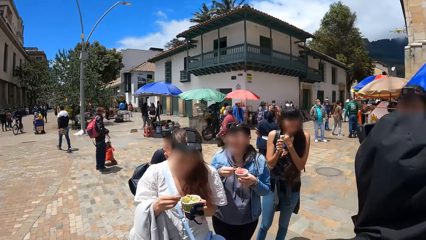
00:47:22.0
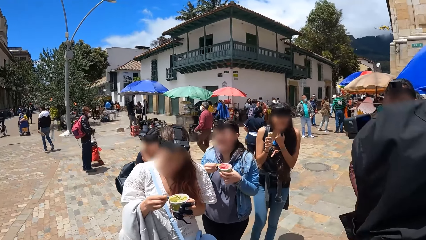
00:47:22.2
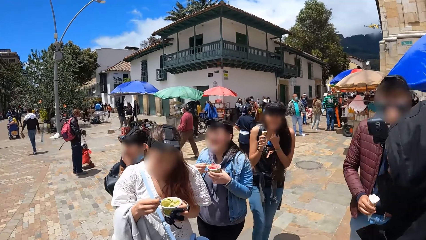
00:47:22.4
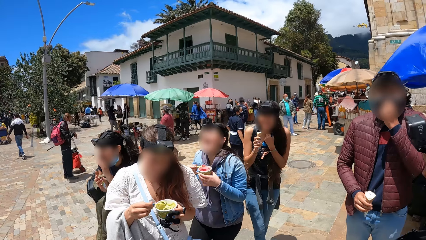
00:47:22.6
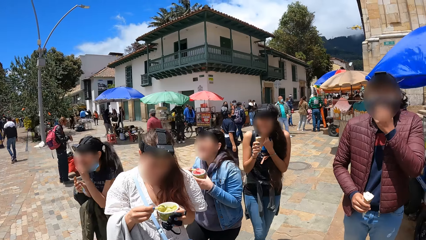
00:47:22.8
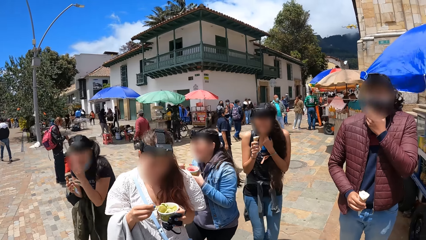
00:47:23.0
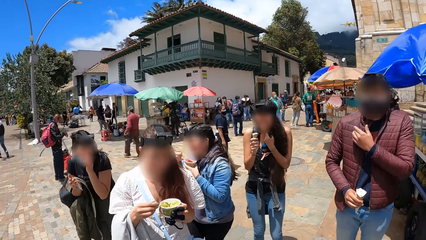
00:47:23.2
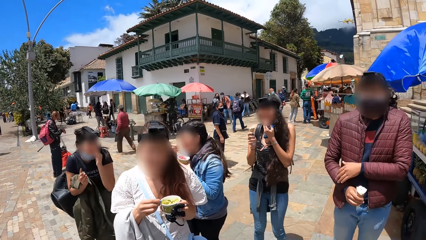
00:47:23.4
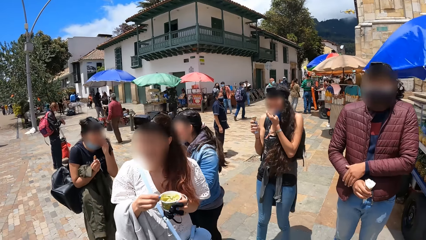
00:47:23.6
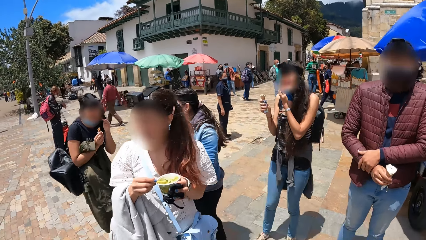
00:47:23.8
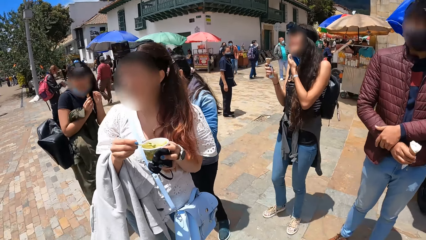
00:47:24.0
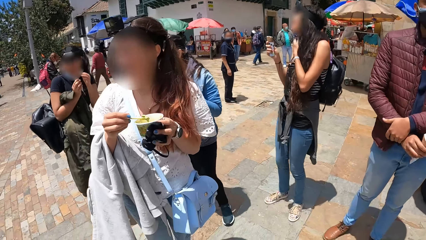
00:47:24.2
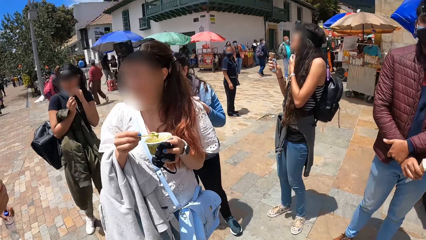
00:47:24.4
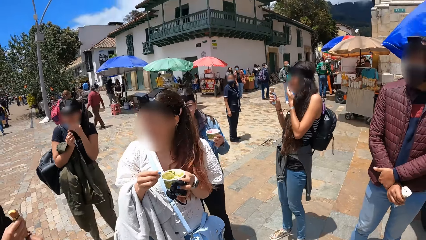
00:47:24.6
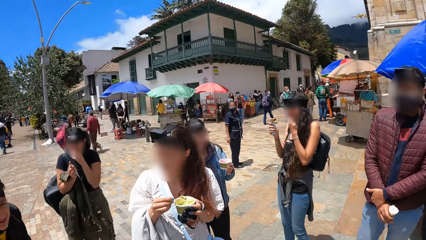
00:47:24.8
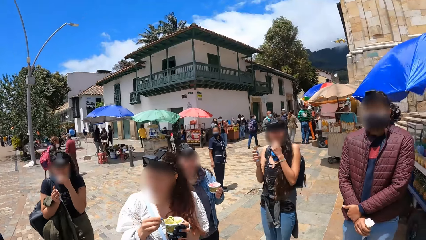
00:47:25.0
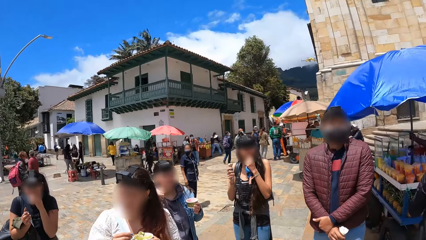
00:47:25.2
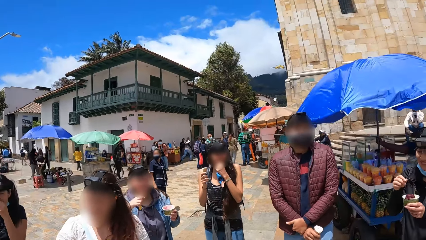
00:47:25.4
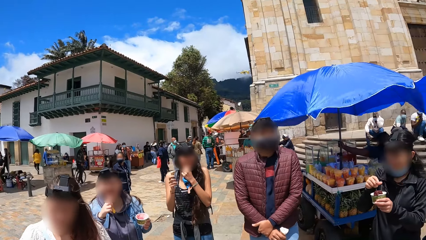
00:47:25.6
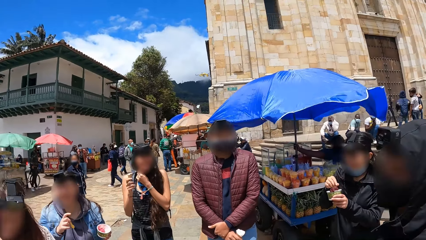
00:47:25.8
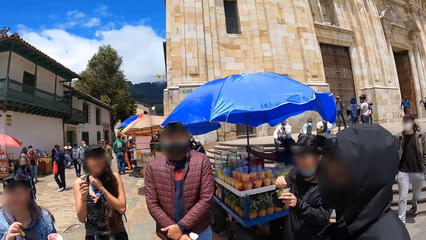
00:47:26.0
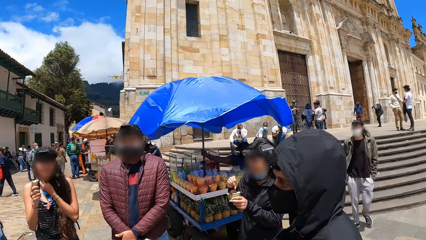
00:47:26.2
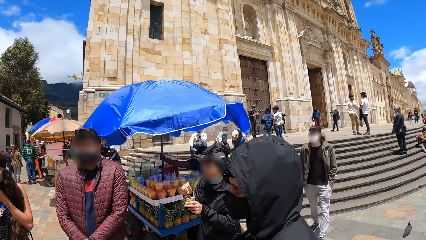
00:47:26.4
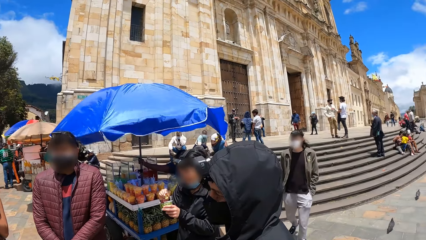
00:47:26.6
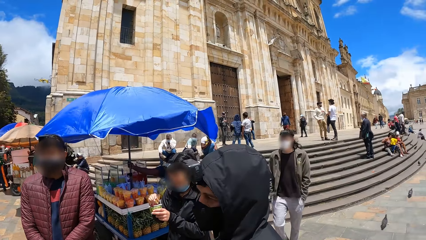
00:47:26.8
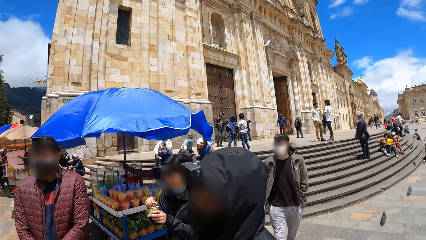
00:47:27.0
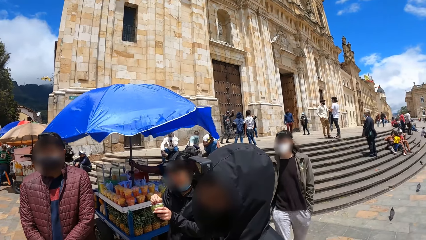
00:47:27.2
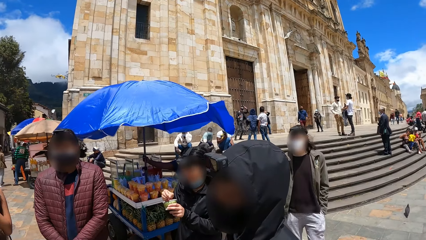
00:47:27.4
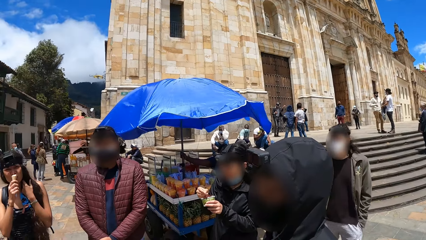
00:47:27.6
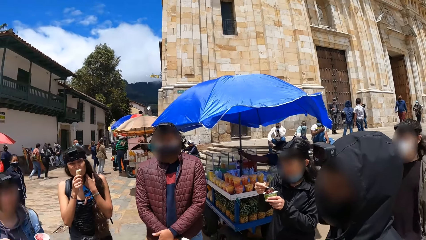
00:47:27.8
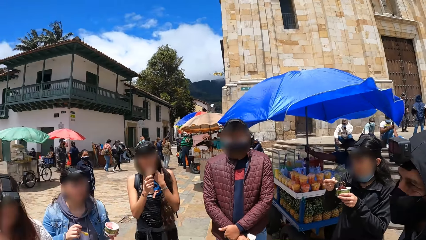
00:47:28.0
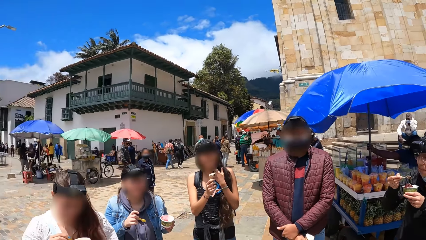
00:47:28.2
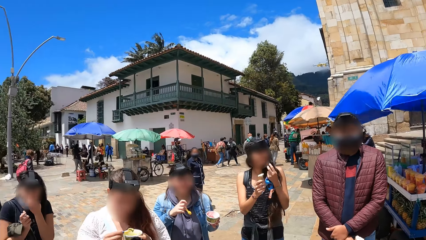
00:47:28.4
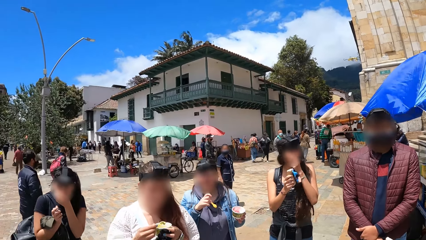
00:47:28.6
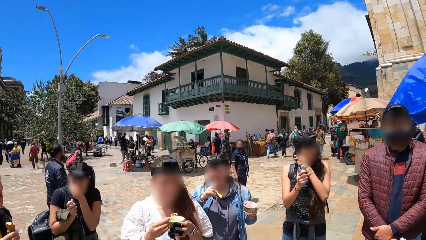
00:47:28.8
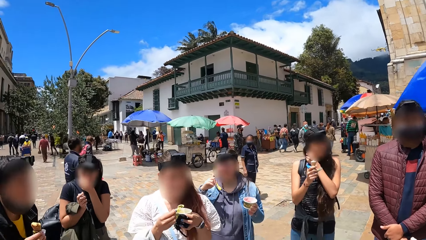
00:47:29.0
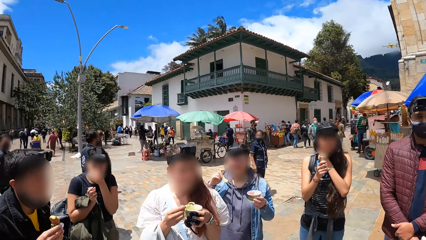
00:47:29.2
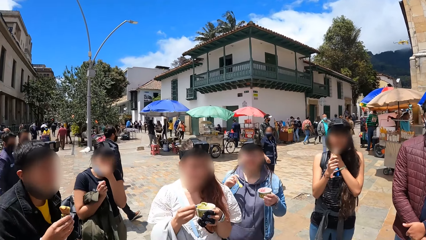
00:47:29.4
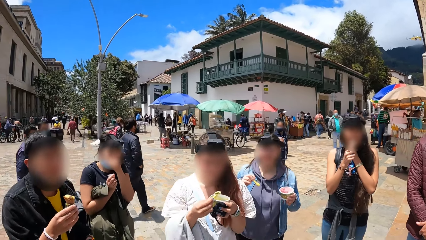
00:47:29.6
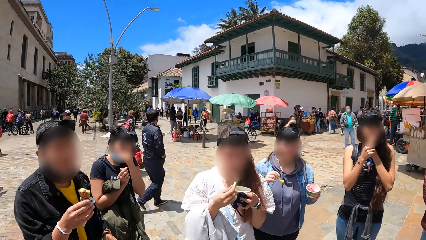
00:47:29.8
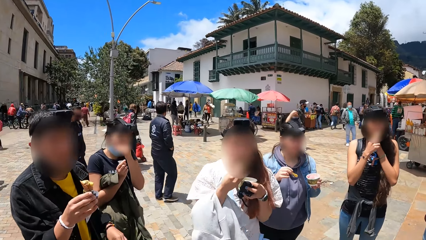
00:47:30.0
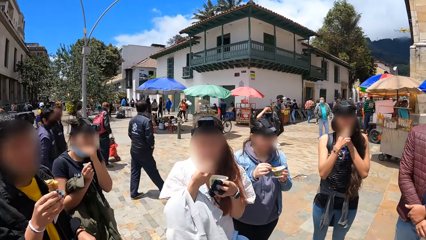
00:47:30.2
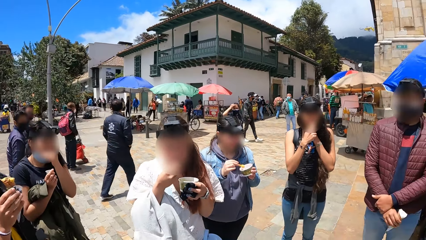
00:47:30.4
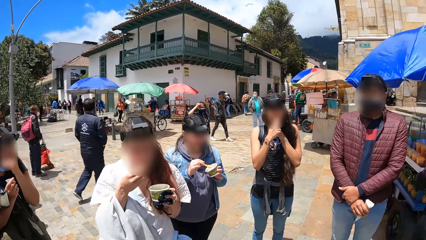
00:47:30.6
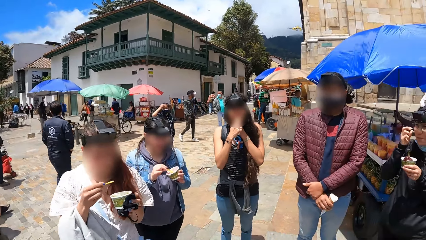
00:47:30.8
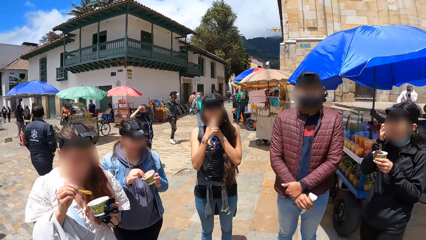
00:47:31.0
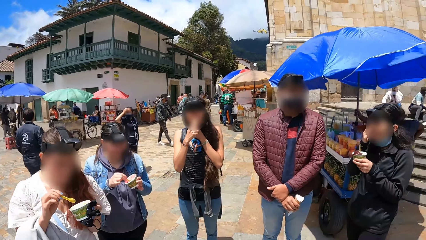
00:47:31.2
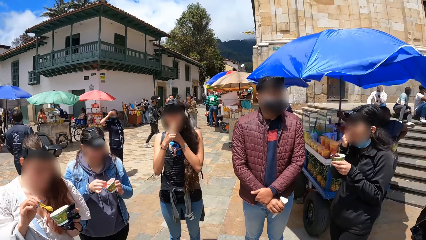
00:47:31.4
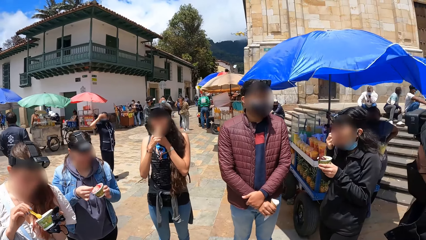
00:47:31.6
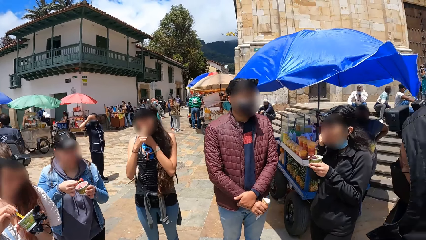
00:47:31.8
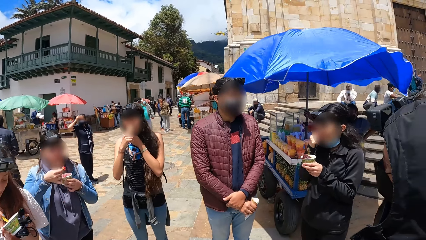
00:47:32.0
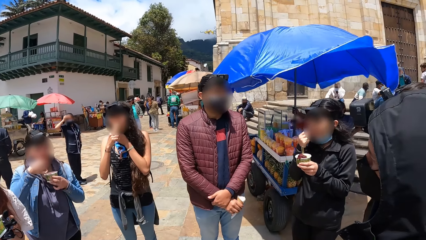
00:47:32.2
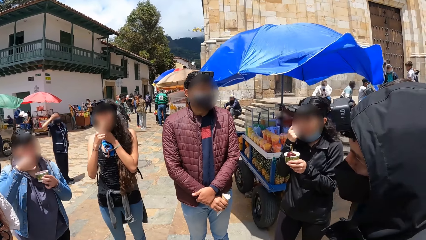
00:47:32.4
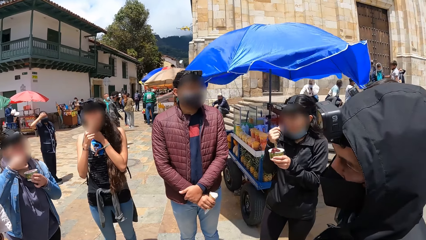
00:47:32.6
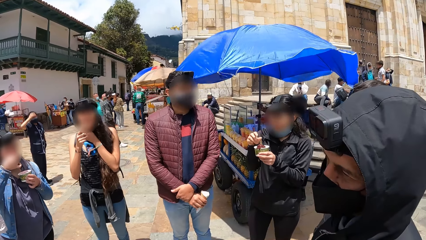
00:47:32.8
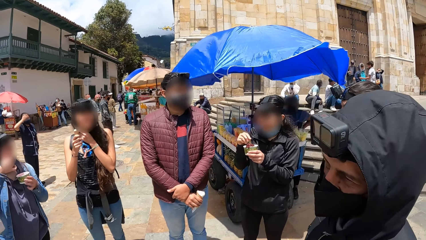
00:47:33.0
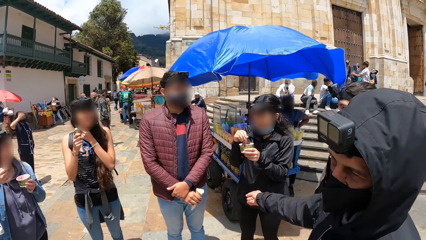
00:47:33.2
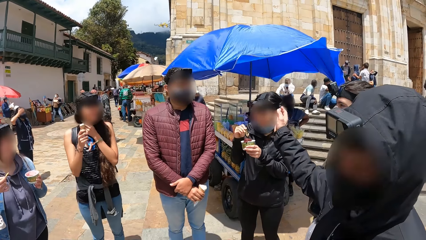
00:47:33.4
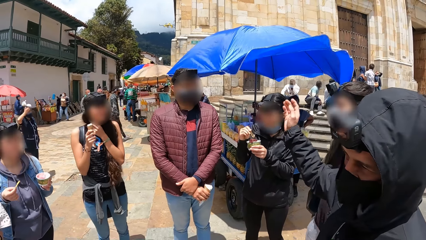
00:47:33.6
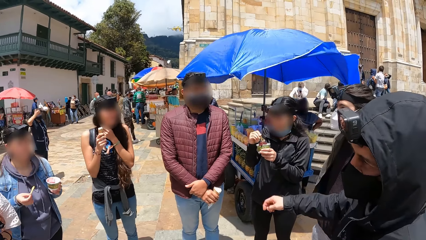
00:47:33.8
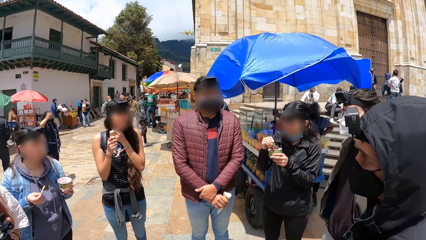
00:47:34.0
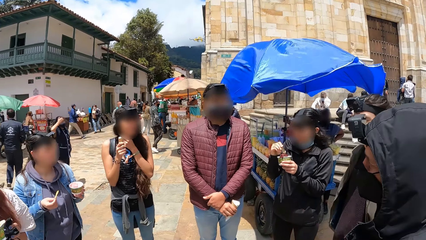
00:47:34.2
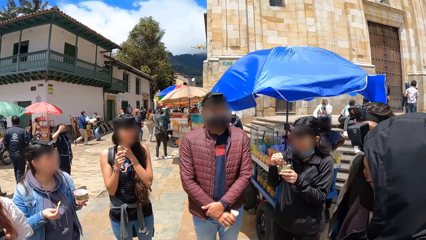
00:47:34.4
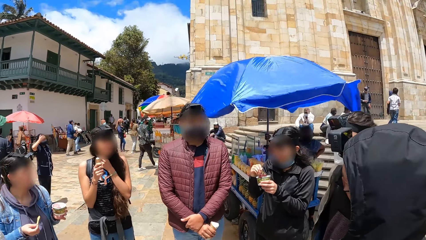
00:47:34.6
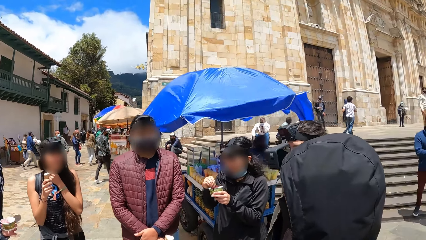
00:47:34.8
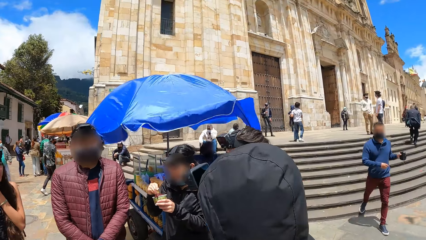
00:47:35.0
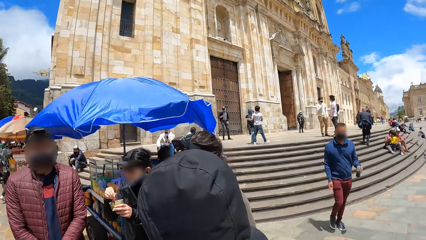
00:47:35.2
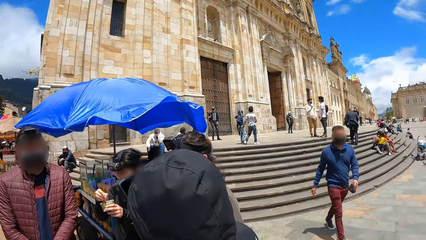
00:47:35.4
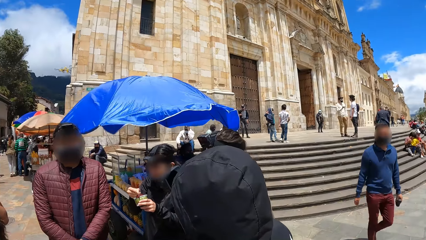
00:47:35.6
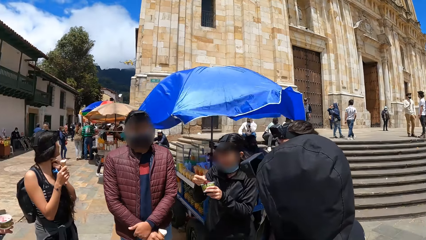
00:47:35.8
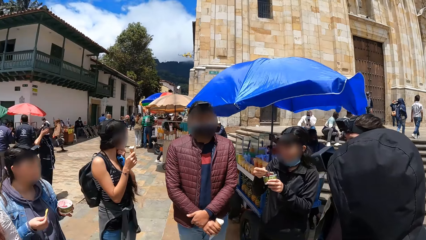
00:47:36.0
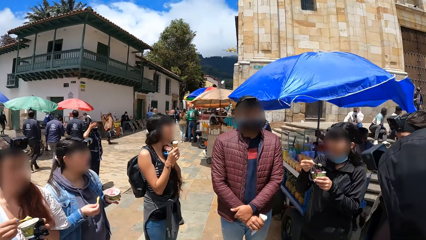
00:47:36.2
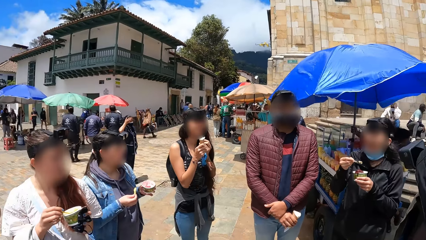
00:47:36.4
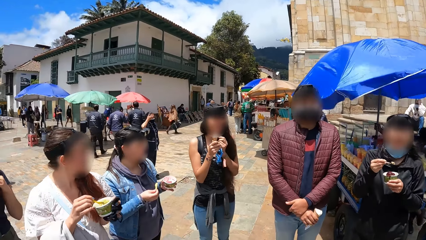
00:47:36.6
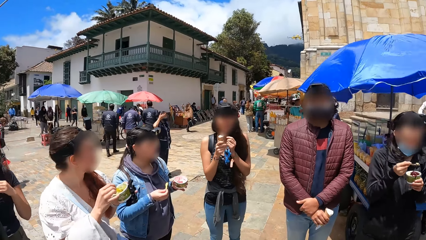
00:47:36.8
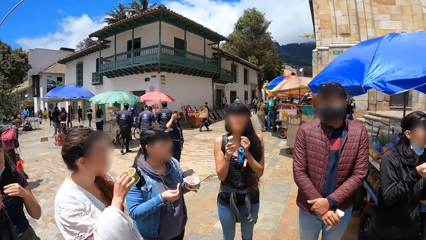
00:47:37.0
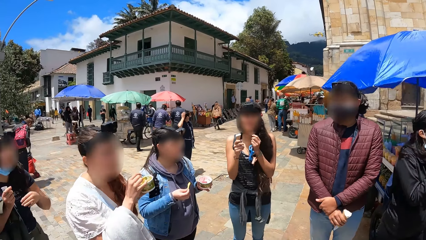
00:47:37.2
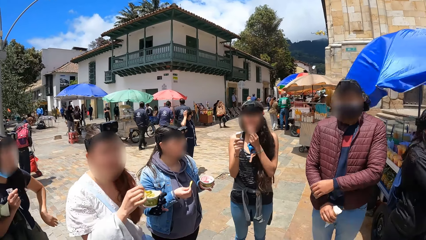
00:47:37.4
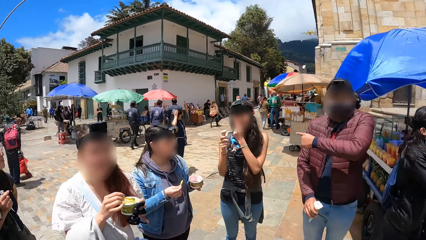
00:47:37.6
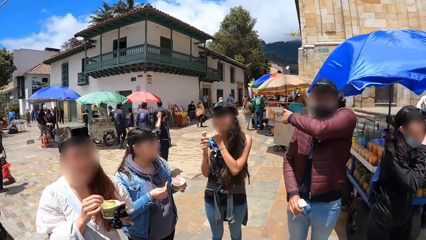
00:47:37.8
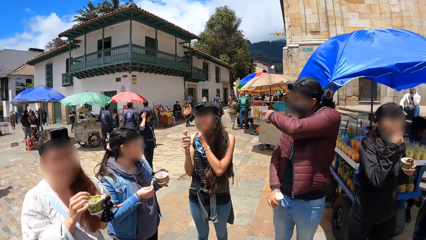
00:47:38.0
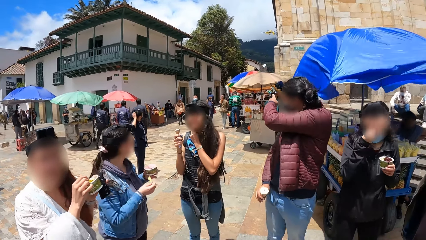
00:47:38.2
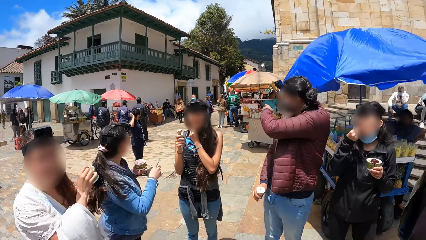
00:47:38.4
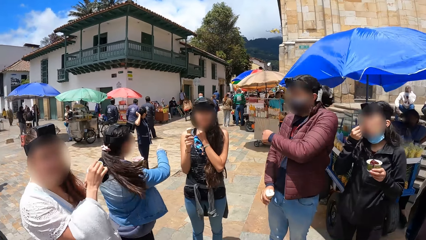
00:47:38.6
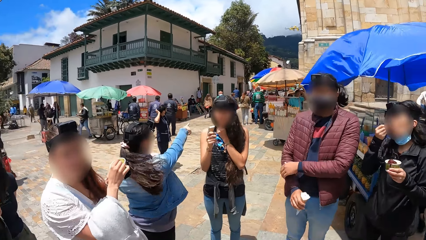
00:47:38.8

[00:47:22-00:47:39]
A sixth woman puts the ice cream in her mouth with the spoon in her right hand. The fifth woman adjusts her hair with her right hand. The second woman holds a spoon in the cup of ice cream in her left hand with her right hand and scoops ice cream from the cup of ice cream in her left hand with the spoon in her right hand. The first woman scoops ice cream from the cup of ice cream in her left hand with the spoon in her right hand and eats the ice cream on the spoon in her right hand. The third woman scoops ice cream from the cup of ice cream in her left hand with the spoon in her right hand. The second woman adjusts her hair with her right hand. The sixth woman puts the ice cream in her mouth with the spoon in her right hand. The second woman picks up the spoon from the cup of ice cream in her left hand with her right hand and scoops ice cream from the cup of ice cream in her left hand with the spoon in her right hand.
